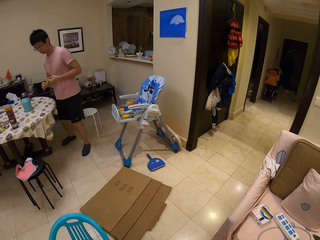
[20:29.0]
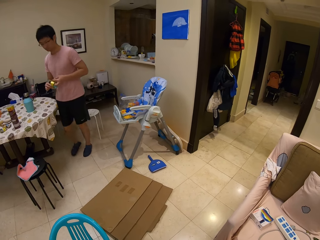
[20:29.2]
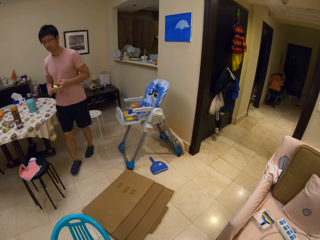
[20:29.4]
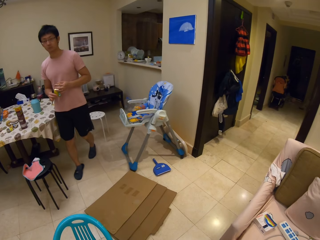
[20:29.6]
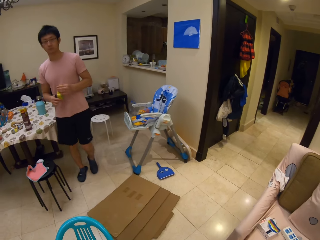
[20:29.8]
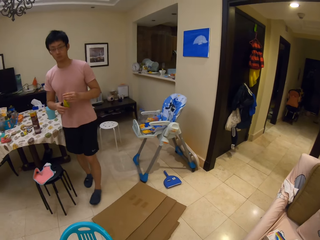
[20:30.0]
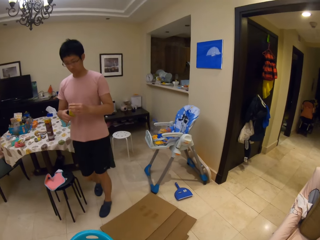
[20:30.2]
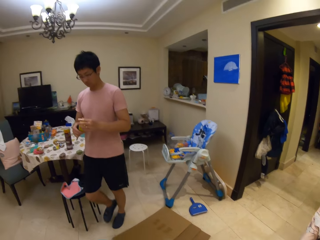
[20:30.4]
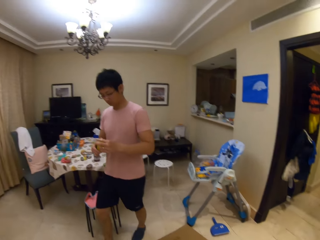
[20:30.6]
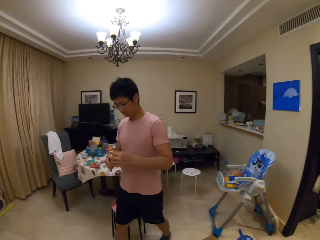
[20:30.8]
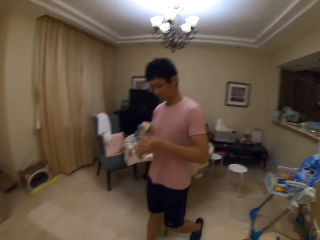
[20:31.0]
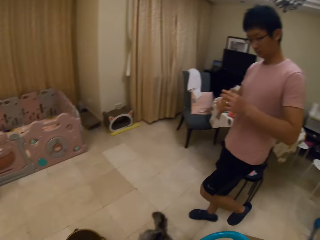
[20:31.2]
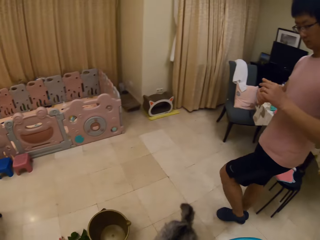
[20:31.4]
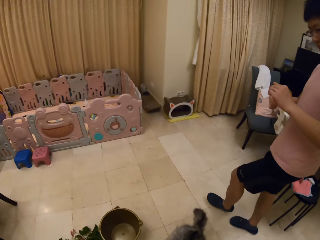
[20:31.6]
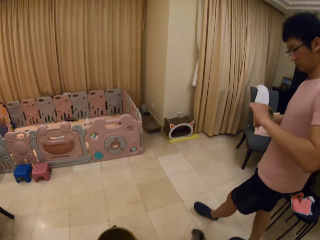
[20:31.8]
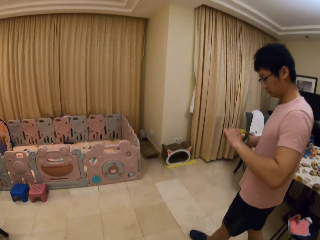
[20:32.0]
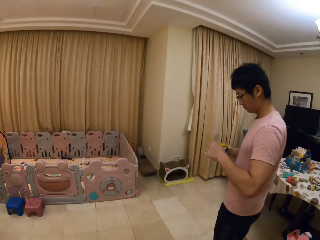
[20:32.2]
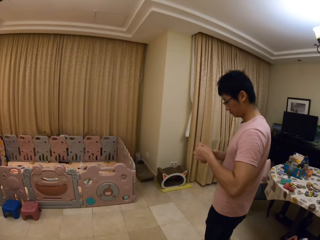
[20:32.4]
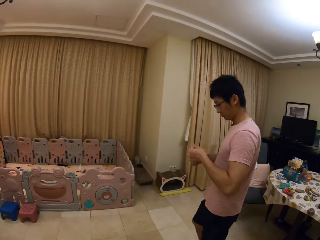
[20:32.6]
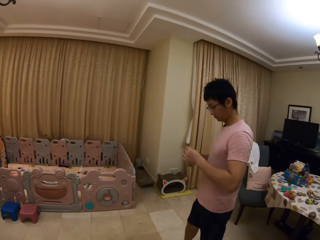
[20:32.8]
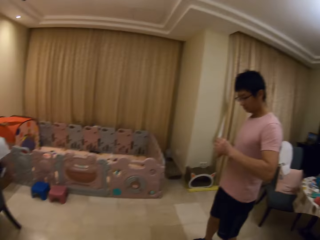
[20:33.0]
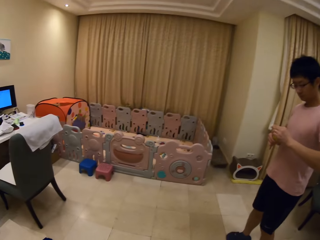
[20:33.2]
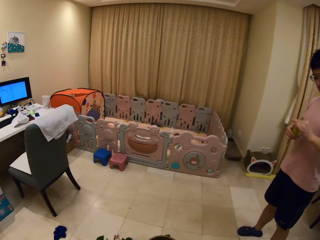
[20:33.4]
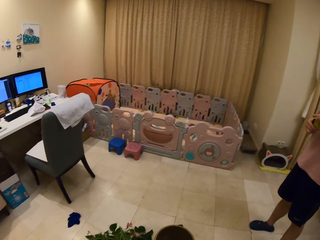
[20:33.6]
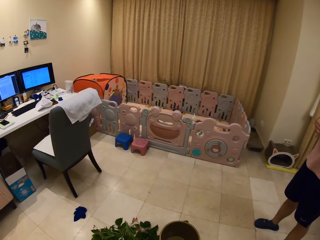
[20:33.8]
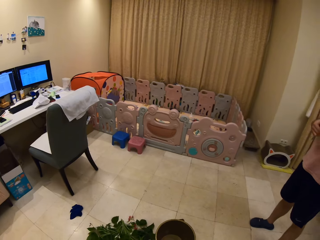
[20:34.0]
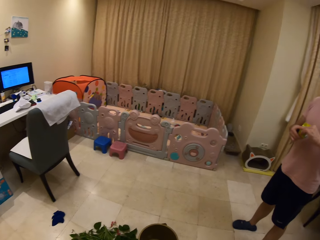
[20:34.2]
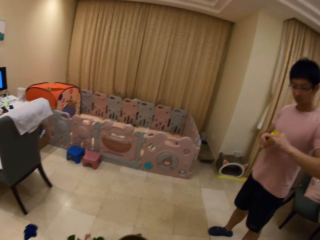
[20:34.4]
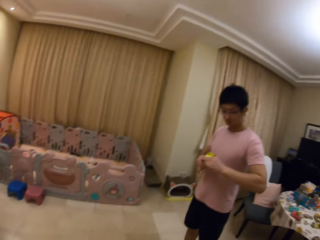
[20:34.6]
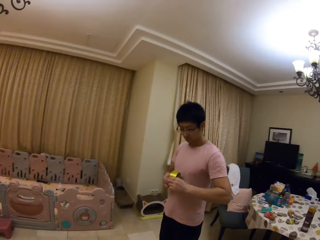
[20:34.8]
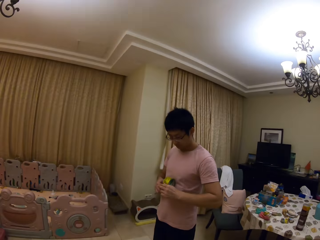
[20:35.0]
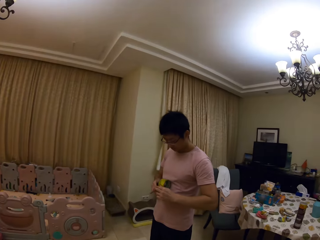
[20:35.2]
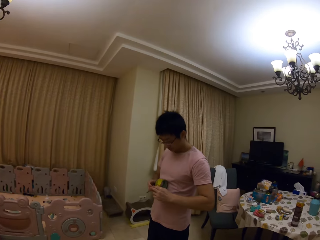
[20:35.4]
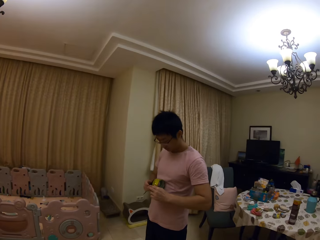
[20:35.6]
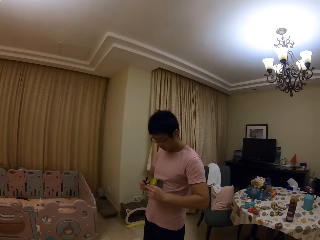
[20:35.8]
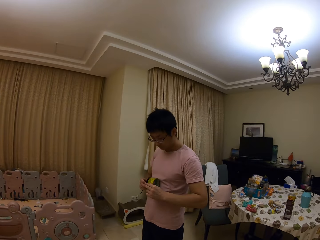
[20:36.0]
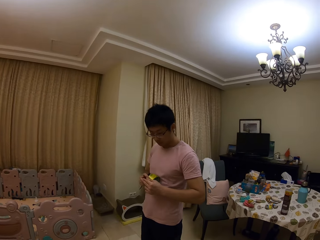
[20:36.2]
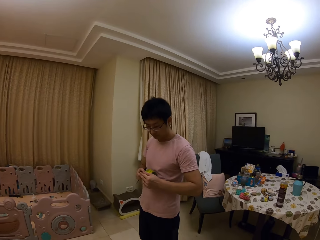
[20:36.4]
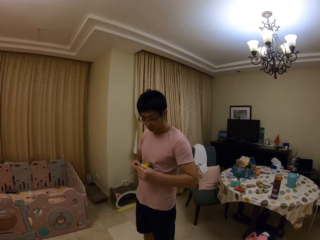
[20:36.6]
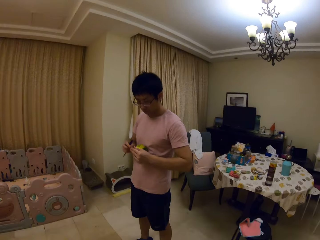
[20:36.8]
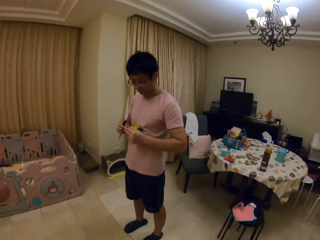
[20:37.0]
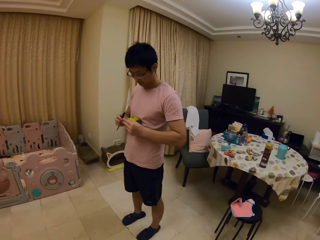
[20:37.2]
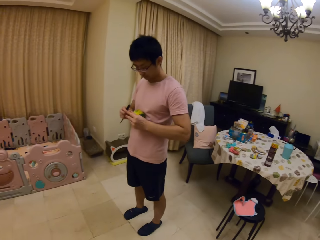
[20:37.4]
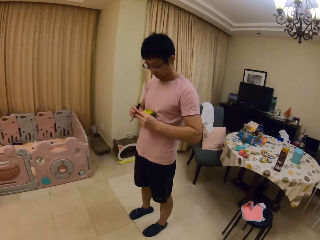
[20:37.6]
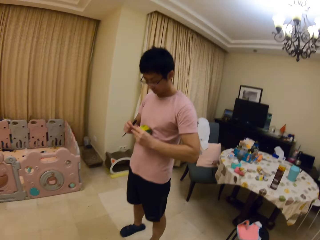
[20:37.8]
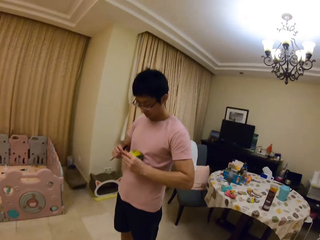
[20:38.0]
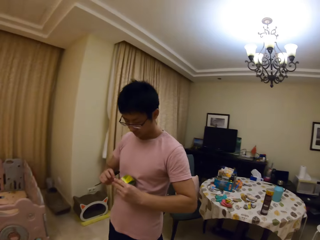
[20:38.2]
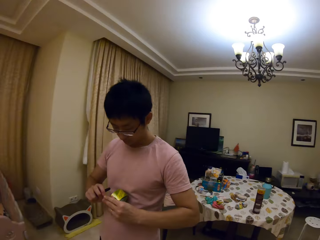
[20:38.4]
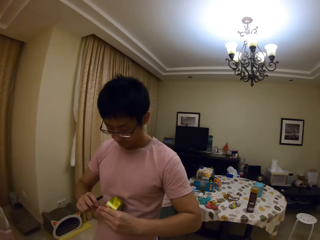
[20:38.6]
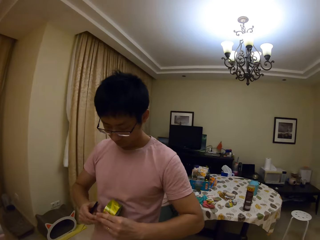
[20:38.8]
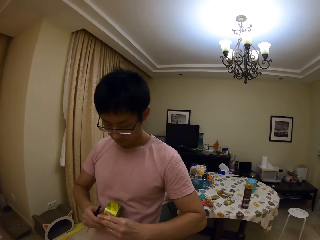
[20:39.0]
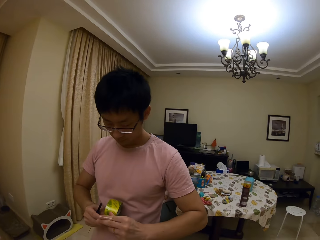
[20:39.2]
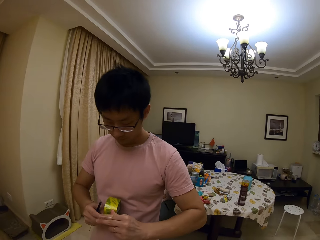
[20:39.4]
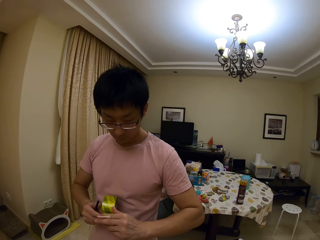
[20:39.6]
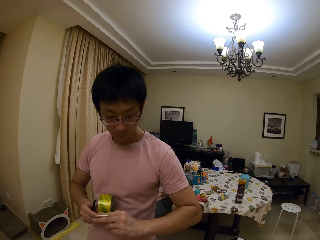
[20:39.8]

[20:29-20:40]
The camera wearer picks up a pen. He speaks to a person and looks at the person. He folds the tape around his finger. The person speaks to the camera wearer. The camera wearer speaks to the person and looks at the person. He speaks to the person.

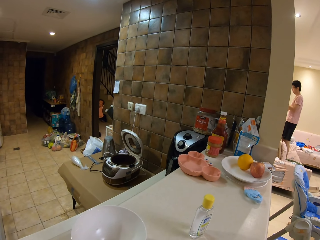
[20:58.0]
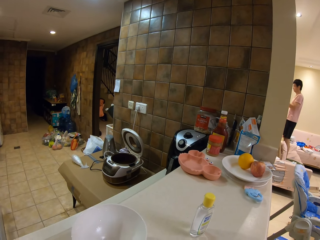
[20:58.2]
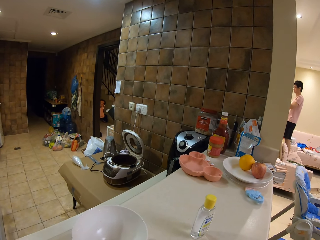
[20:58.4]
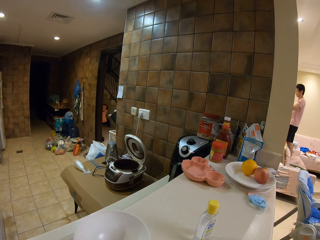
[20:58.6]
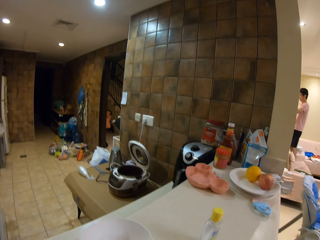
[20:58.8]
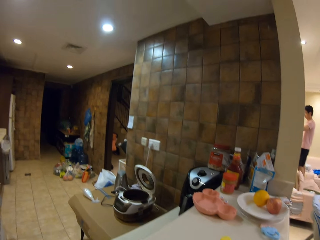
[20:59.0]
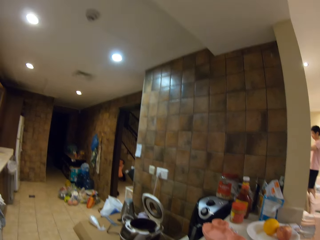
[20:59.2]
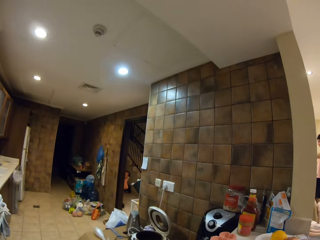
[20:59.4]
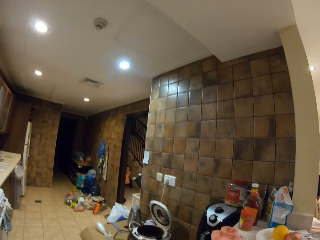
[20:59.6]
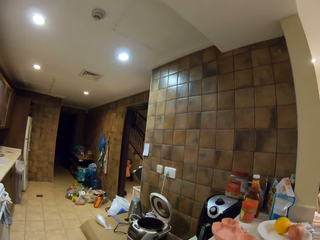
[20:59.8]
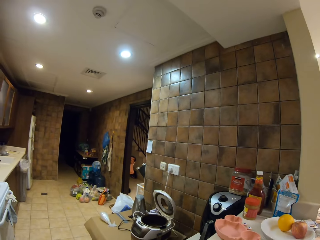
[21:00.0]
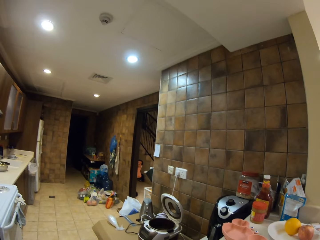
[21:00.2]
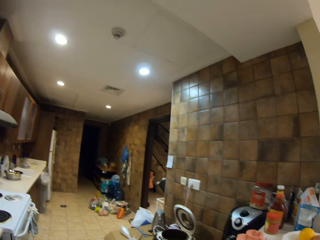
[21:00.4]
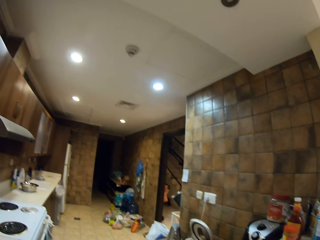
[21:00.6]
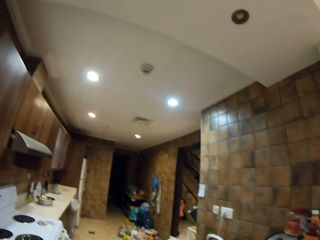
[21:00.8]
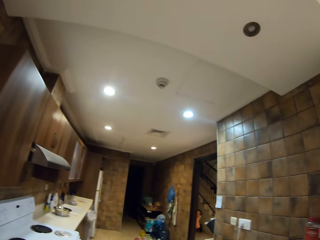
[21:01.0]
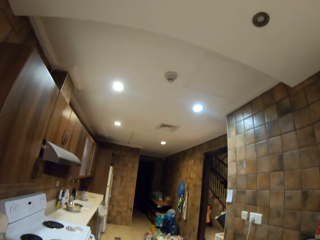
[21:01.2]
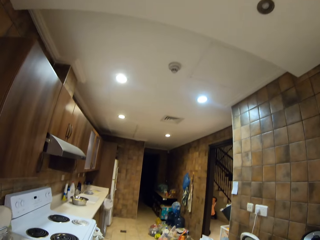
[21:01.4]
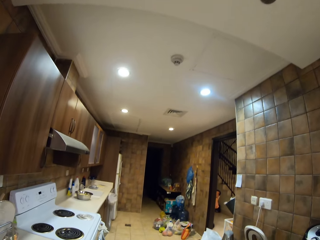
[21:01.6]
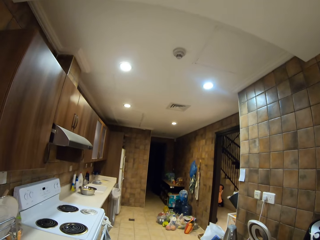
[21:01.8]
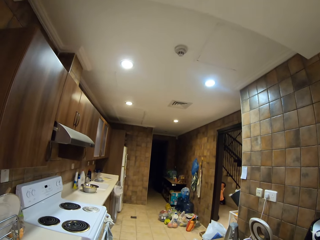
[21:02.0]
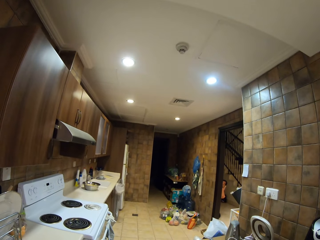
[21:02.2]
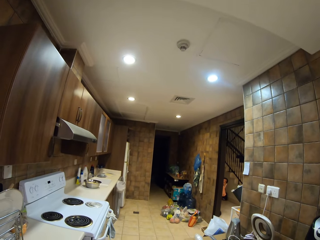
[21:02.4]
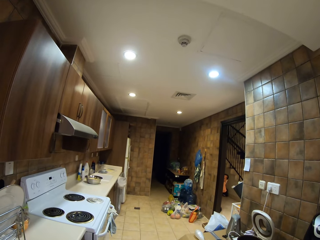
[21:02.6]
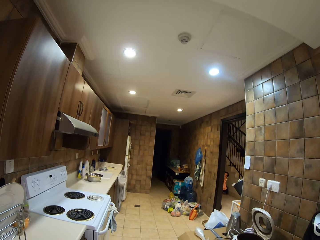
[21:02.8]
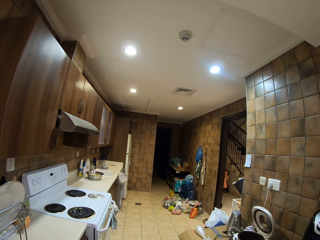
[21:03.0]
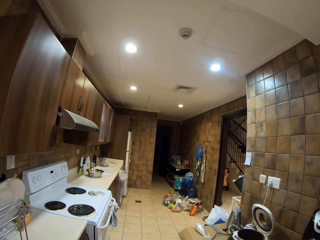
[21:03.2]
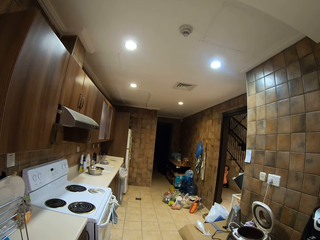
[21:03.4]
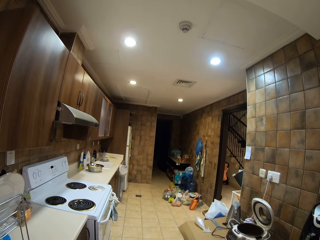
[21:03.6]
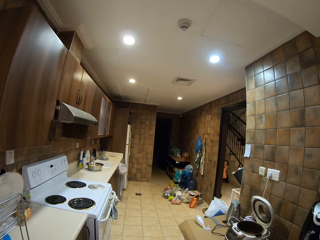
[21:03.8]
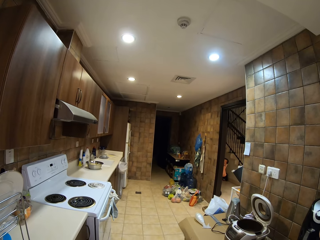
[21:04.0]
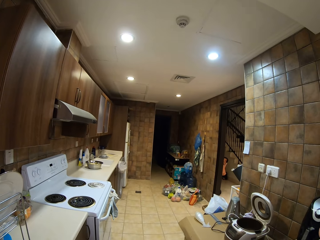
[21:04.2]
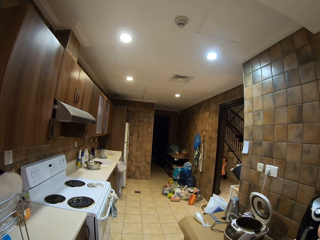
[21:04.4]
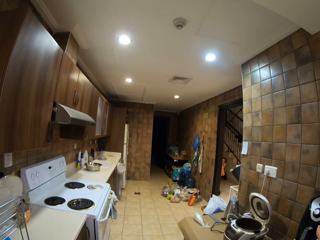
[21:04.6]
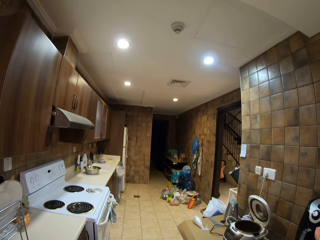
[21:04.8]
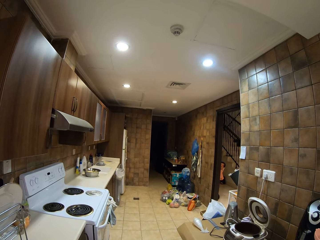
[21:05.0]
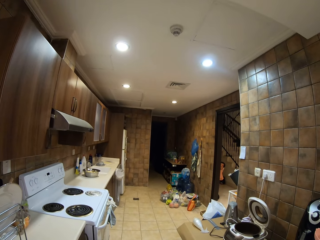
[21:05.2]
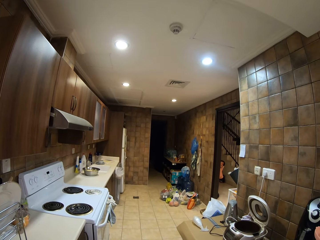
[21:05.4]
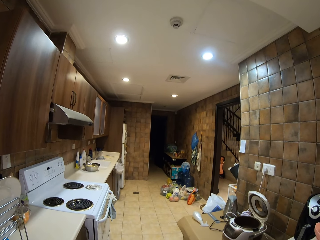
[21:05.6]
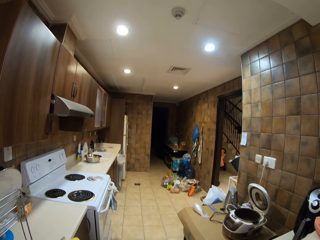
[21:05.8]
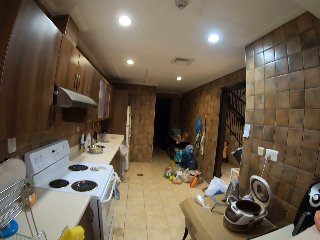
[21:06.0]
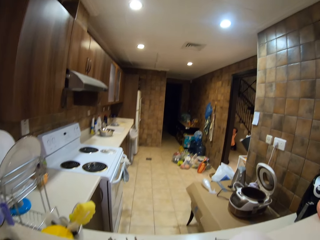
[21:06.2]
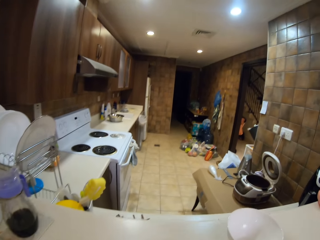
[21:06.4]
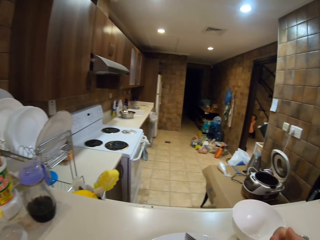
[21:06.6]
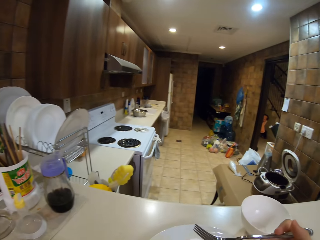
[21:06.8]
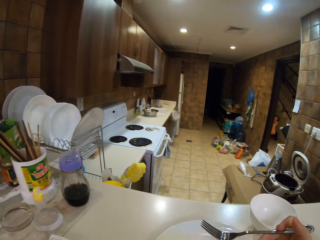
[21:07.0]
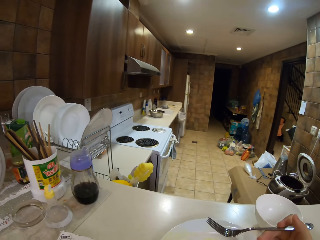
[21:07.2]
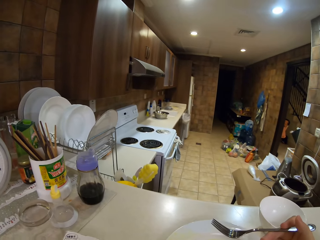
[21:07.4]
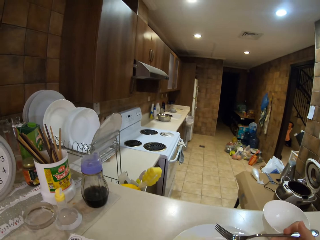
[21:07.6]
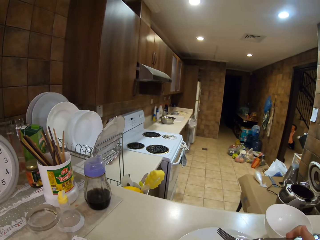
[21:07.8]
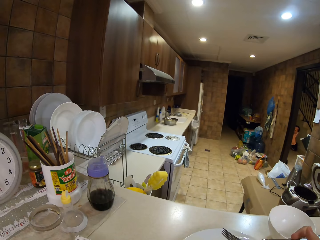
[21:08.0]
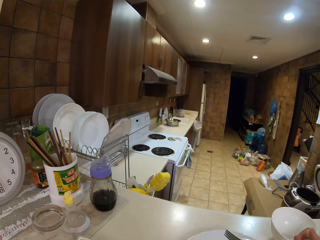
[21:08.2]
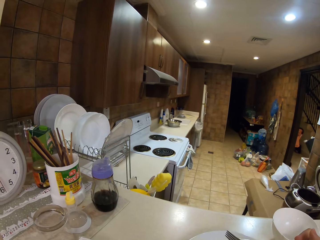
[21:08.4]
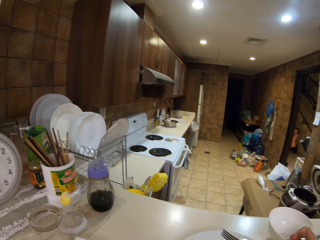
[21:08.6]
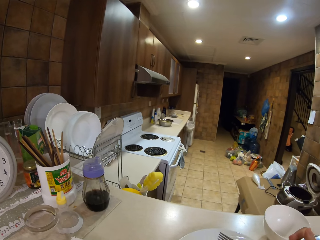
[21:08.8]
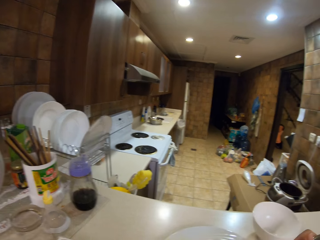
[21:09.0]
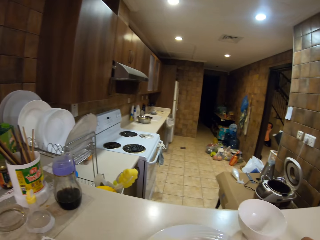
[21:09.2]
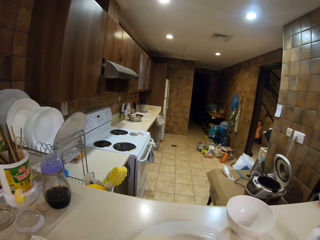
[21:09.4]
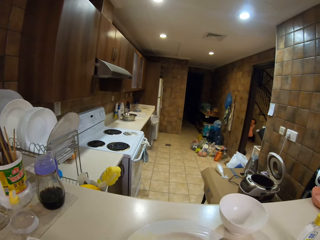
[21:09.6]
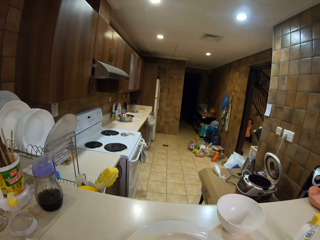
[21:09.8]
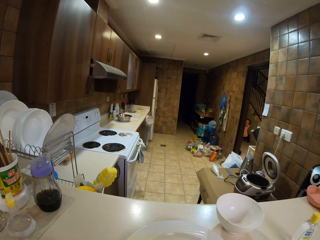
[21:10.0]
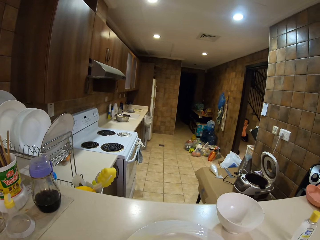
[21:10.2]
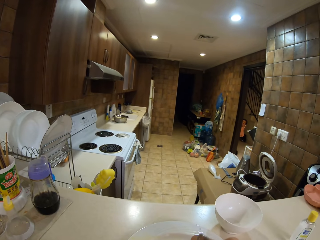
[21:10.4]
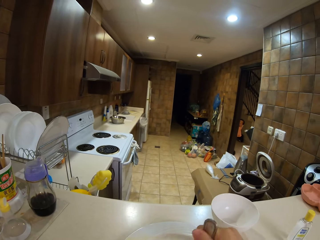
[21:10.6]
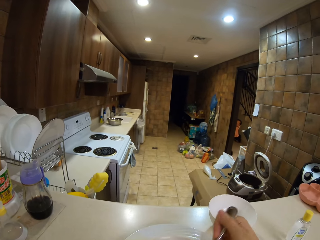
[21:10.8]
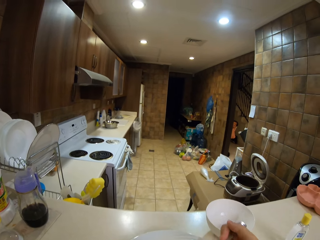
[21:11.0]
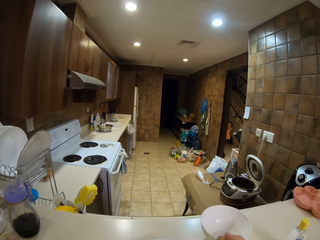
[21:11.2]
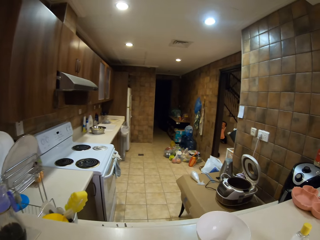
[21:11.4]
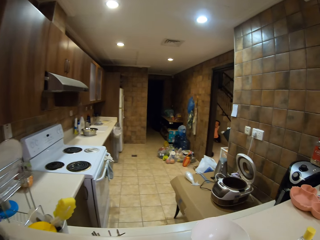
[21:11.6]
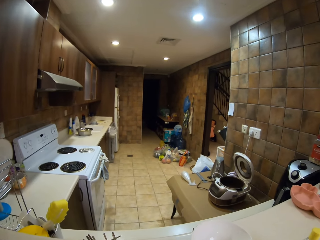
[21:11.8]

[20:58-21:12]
The camera wearer looks around. They hold the fork. They look around.
